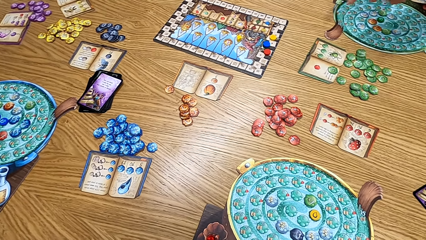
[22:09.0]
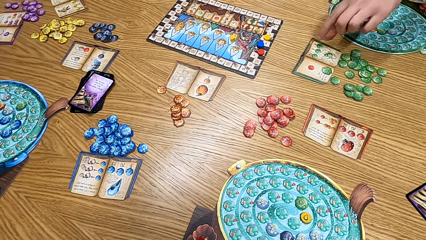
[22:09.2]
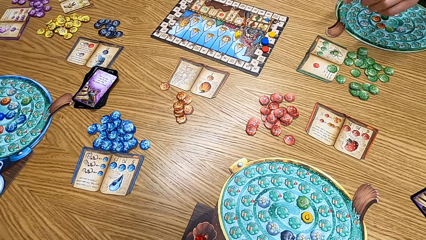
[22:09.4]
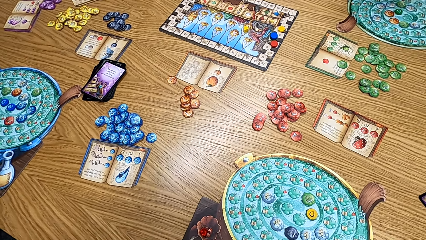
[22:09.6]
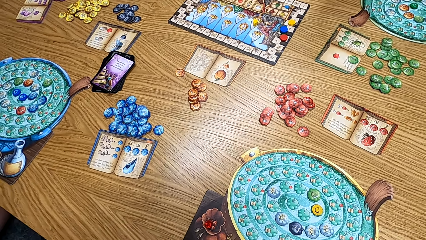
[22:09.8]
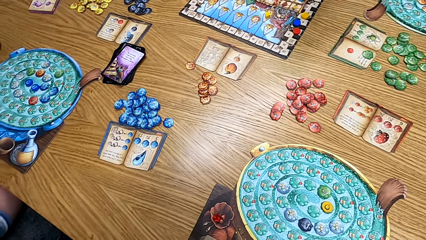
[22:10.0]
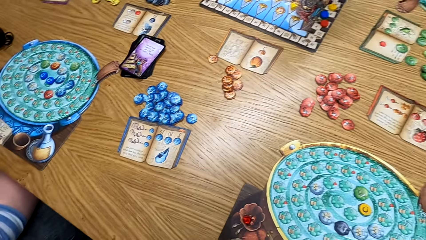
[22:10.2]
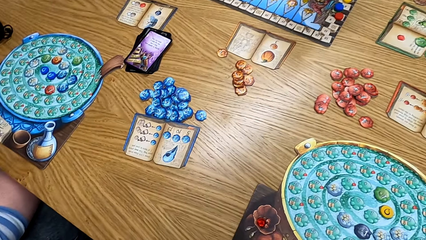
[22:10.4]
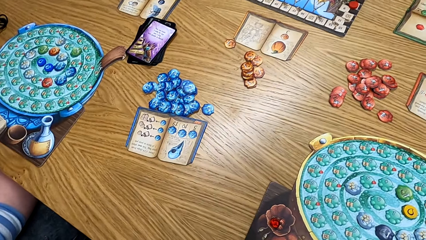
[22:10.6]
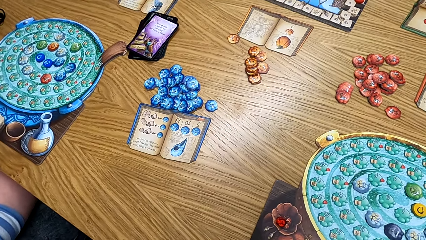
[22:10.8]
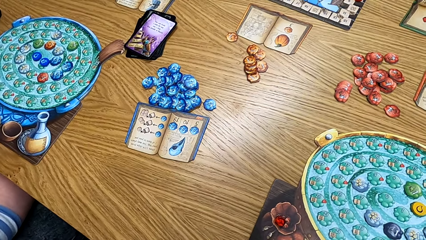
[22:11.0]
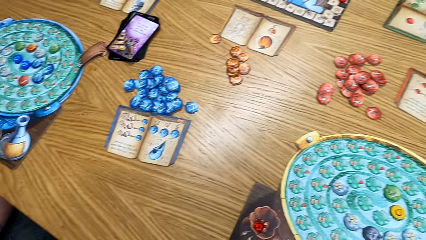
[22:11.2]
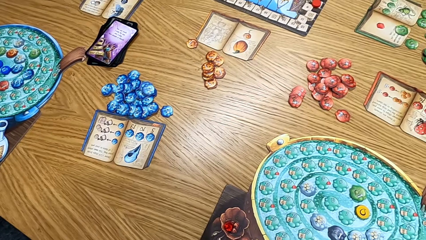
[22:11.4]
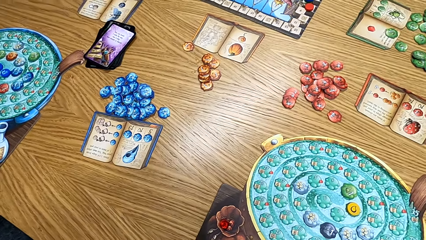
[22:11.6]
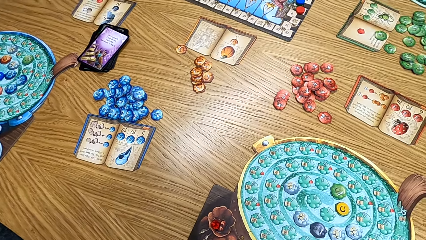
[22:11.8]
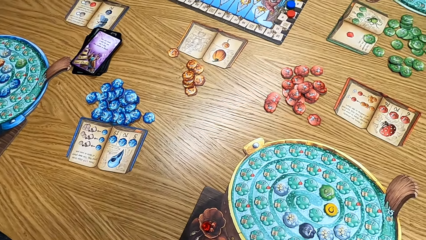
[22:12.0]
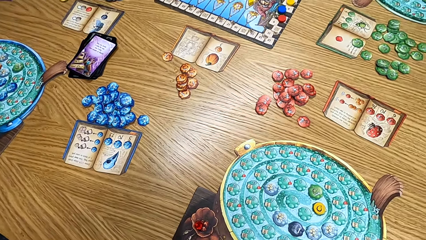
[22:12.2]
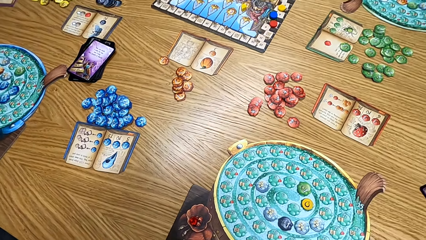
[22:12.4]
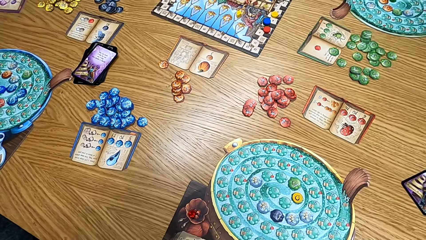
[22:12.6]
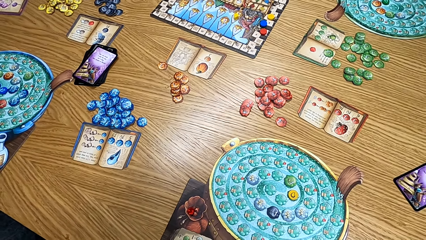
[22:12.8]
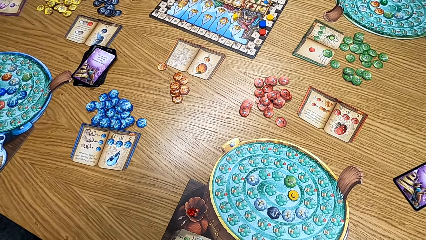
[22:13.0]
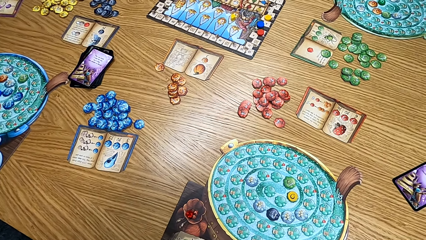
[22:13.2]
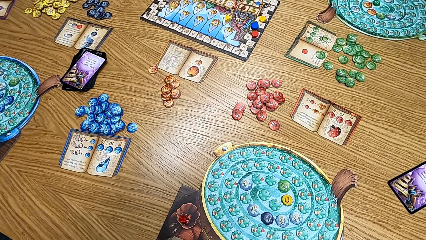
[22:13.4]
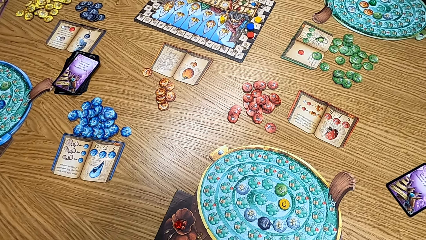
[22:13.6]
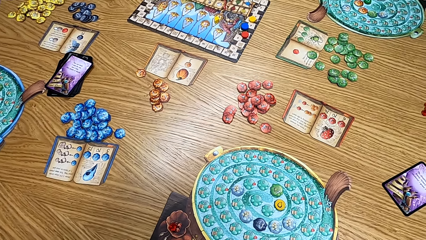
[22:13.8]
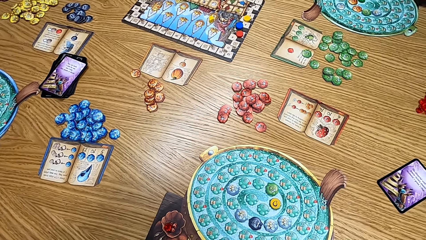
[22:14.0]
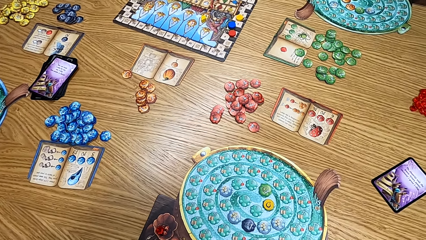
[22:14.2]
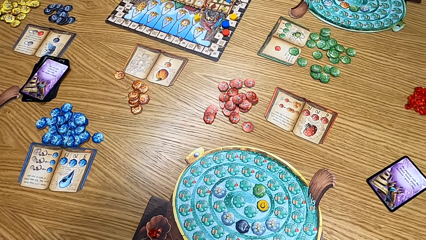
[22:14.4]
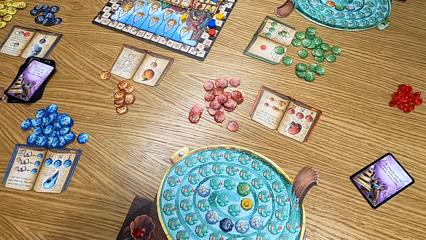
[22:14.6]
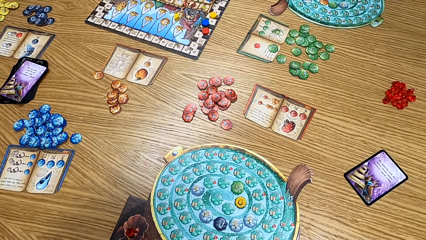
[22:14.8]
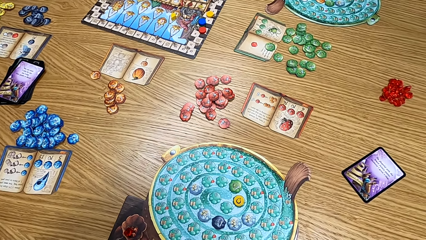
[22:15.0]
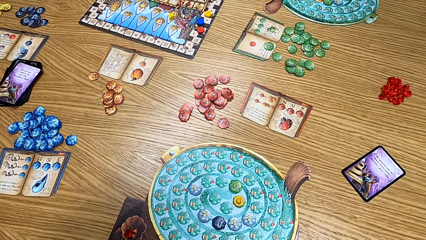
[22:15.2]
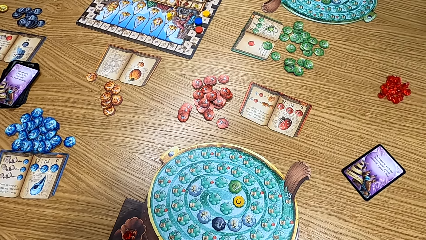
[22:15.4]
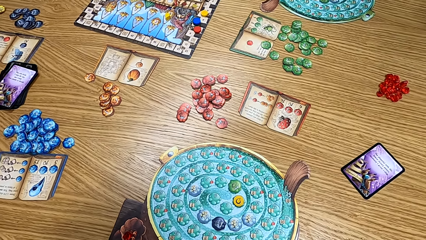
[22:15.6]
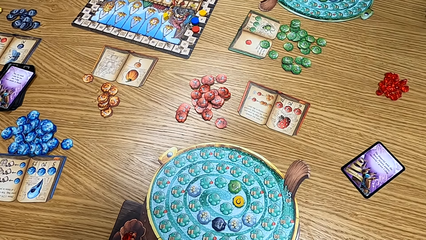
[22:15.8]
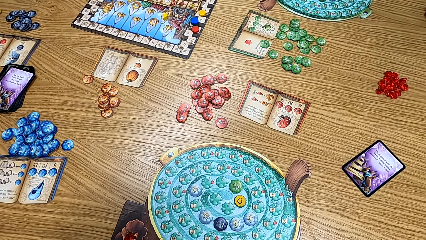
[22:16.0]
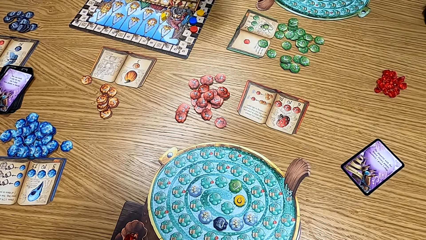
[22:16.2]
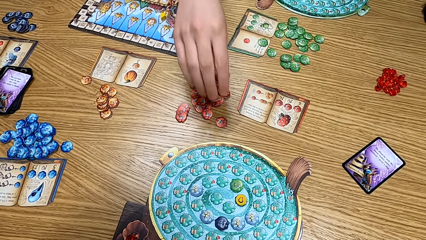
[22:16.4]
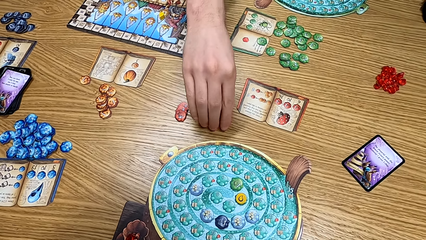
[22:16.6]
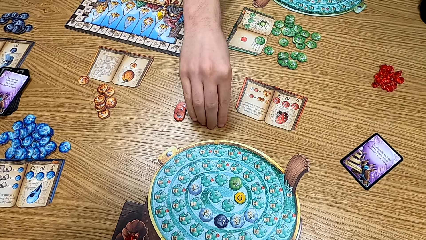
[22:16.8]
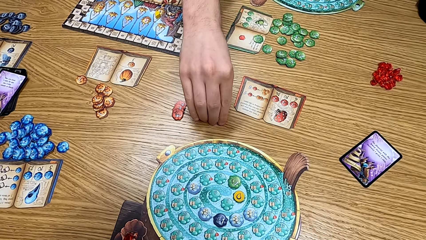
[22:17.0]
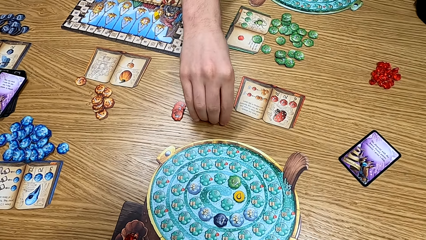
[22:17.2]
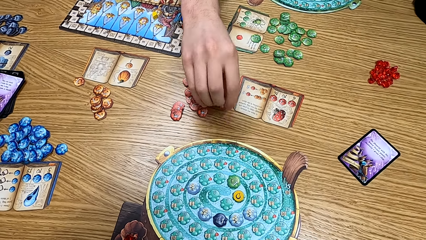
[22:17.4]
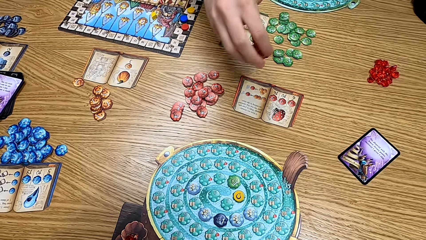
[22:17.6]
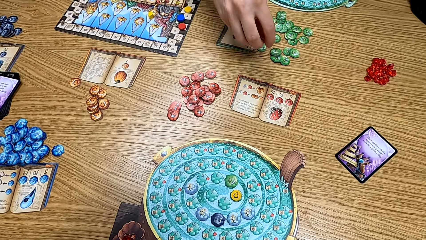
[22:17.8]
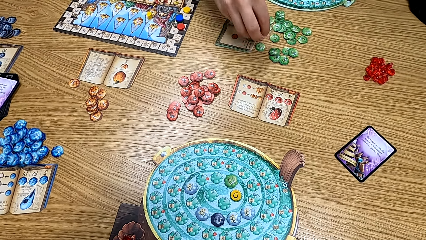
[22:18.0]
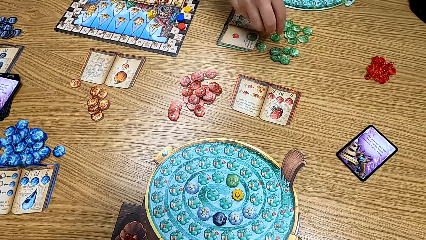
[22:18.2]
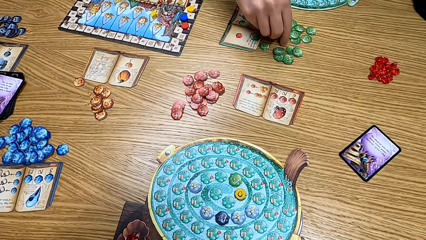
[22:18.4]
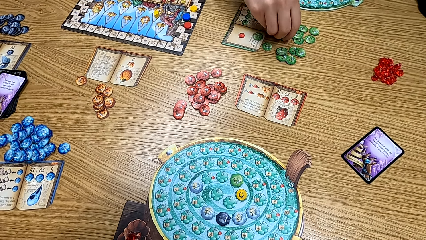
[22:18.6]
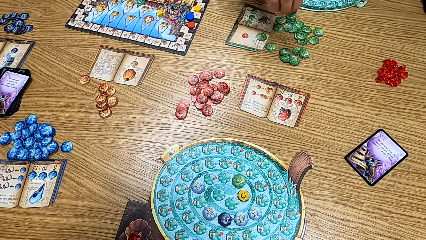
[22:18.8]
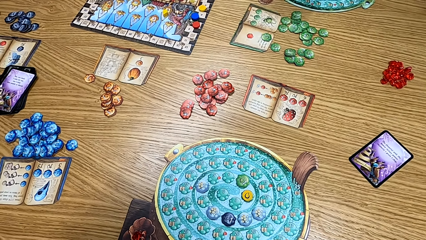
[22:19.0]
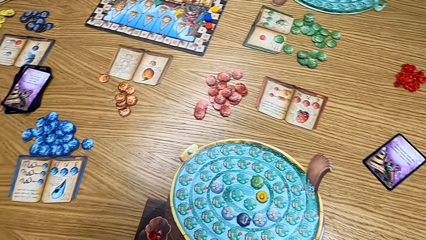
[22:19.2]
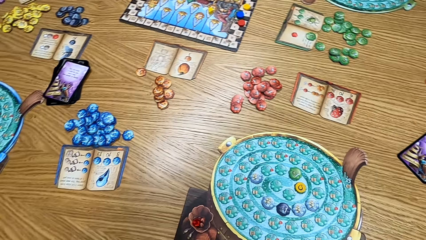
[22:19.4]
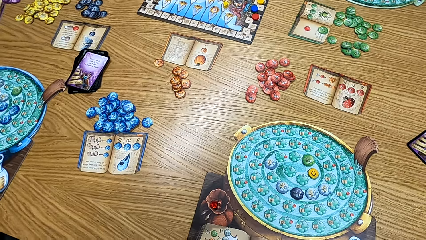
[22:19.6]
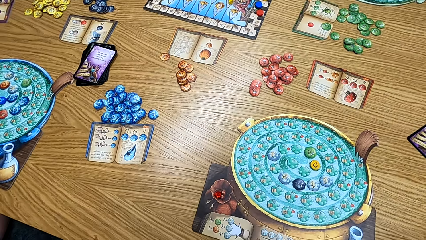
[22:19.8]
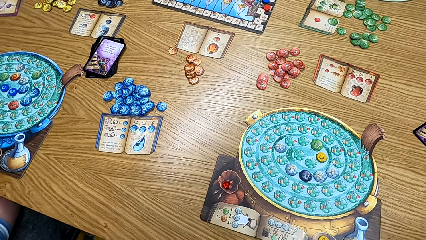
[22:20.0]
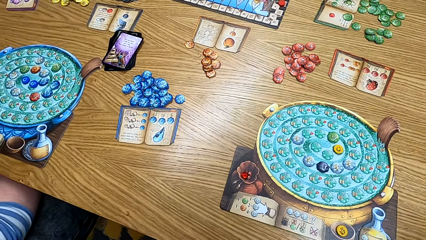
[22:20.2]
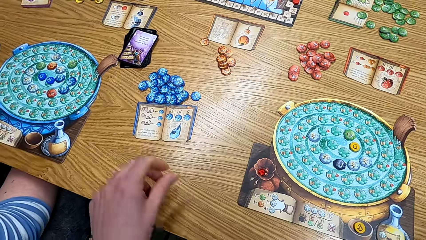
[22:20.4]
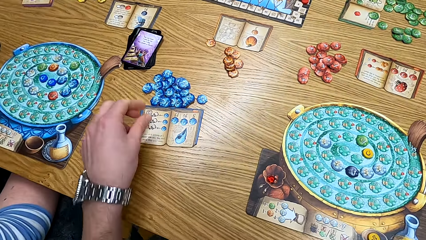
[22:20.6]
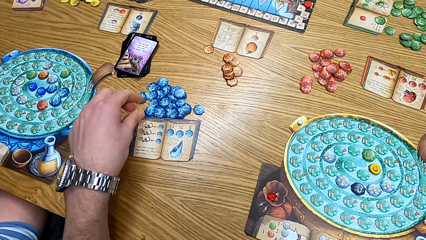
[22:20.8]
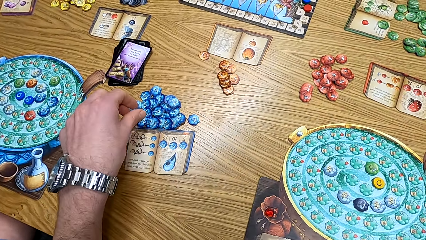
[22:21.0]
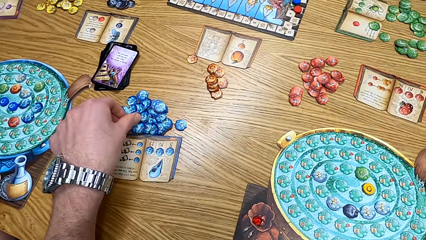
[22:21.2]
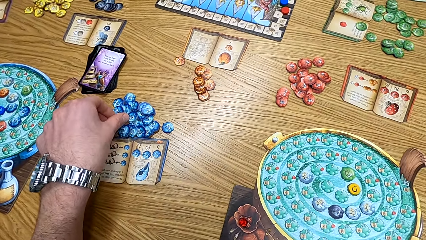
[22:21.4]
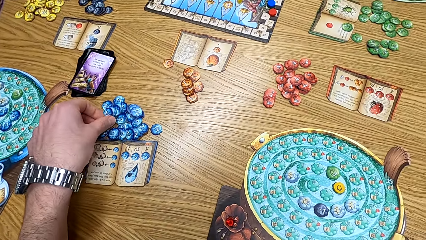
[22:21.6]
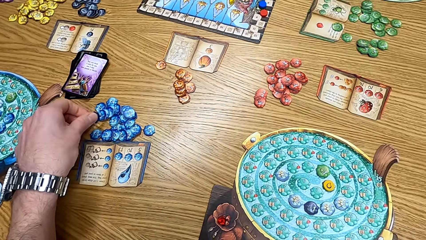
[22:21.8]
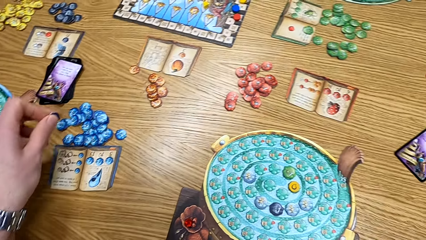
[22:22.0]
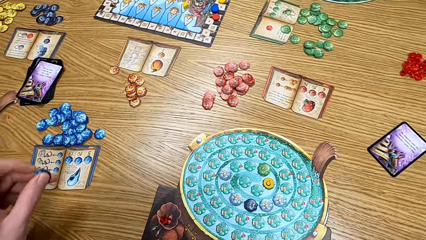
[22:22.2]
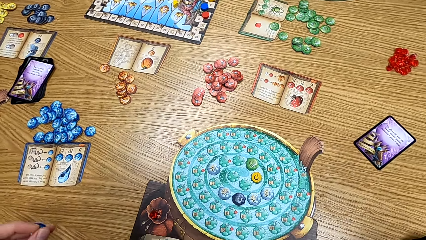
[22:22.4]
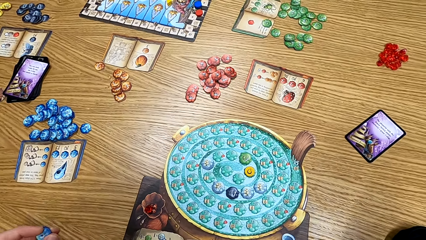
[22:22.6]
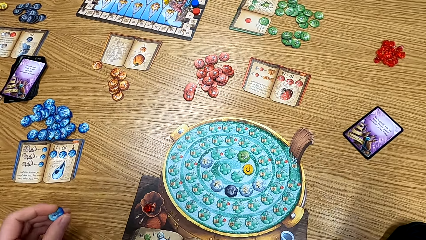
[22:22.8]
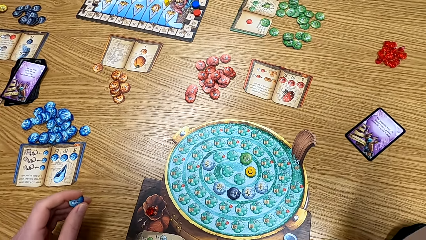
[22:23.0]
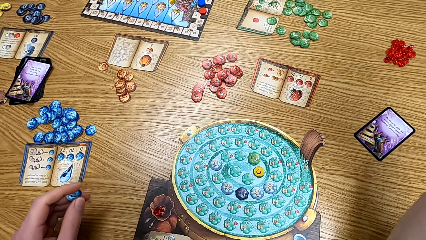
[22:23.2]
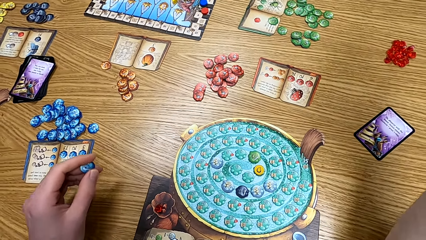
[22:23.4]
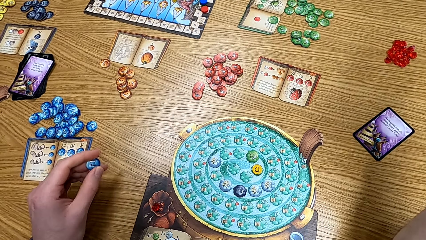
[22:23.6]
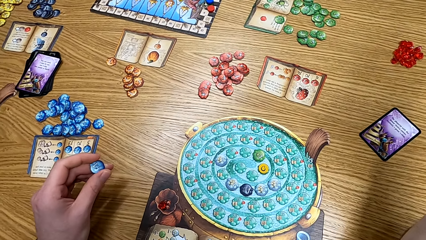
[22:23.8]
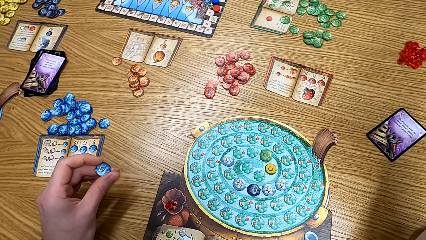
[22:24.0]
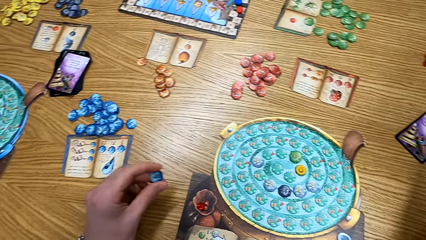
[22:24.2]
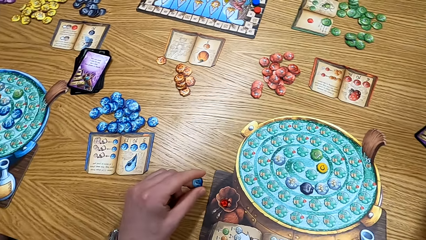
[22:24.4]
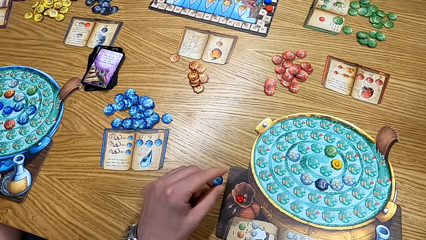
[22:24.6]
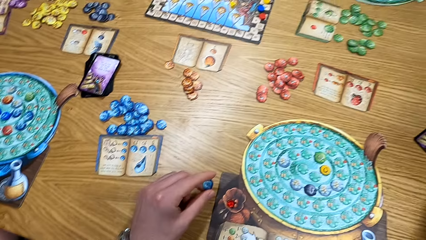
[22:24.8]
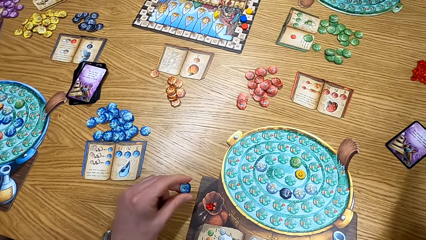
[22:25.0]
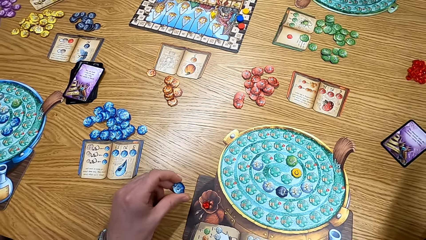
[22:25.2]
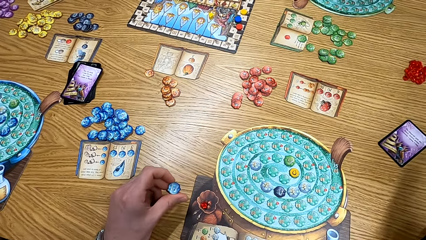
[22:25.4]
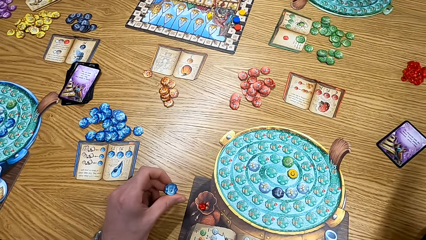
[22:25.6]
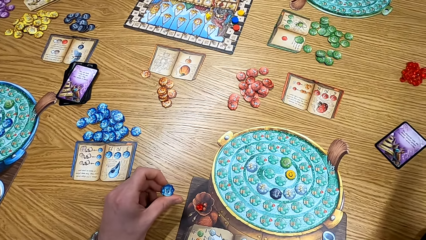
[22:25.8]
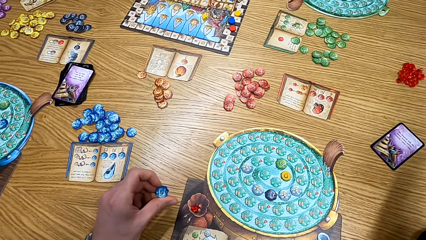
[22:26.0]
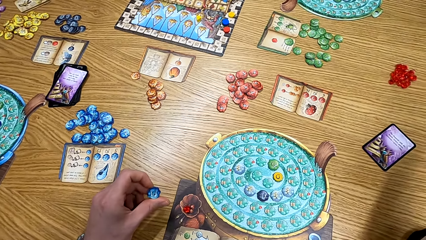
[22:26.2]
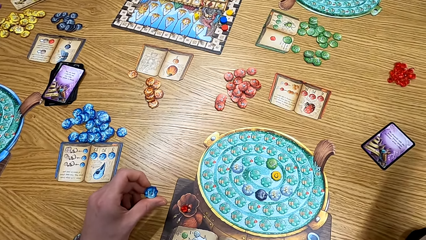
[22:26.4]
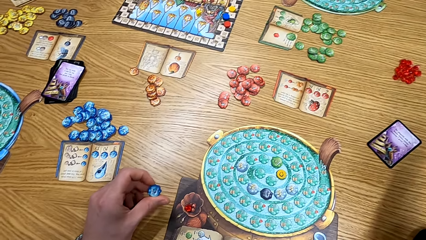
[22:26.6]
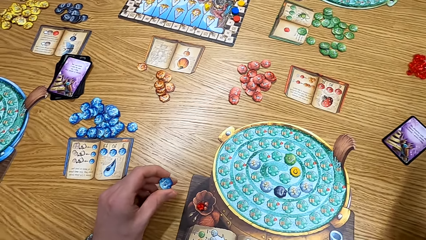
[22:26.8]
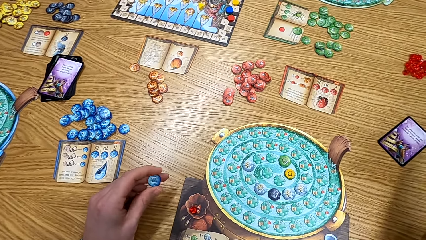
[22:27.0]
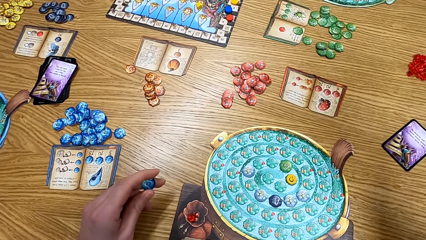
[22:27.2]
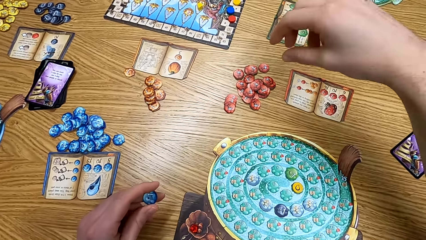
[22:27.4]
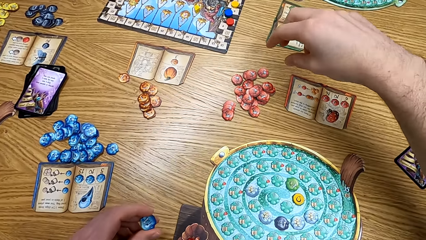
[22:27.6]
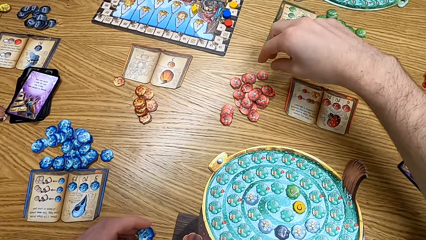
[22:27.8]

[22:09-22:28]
A lady points at the green ingredient book. A man points at the table. The camera wearer looks at the table. He looks around the table. Another man takes the red chip from the table. The other man picks the cards on the table and takes the green chip from the table. The camera wearer takes the blue chip. He picks up the cards on the table. He holds the blue chip. He looks at the cards on his hands.
